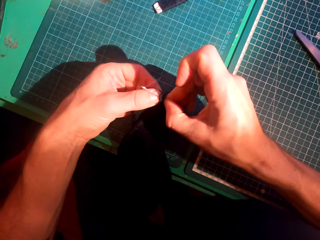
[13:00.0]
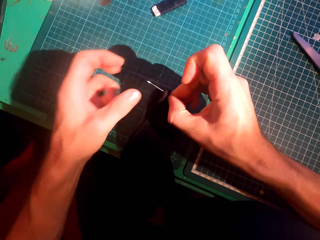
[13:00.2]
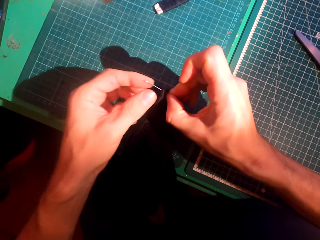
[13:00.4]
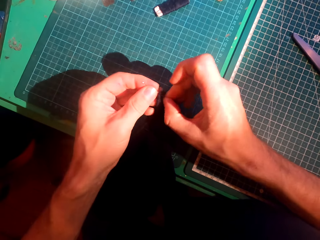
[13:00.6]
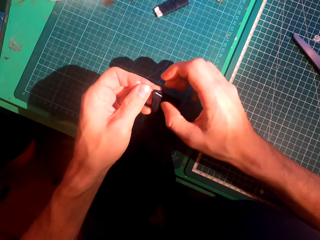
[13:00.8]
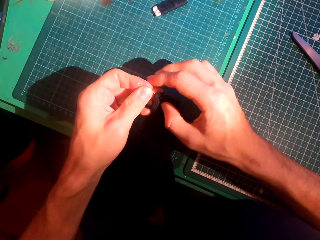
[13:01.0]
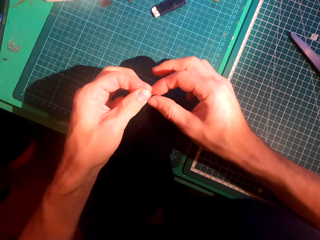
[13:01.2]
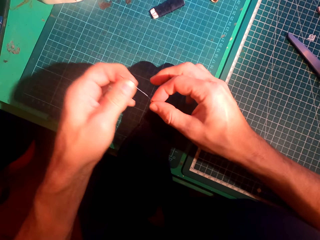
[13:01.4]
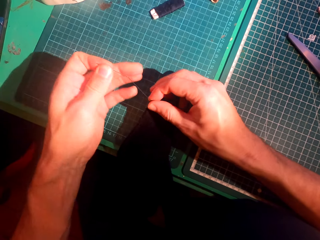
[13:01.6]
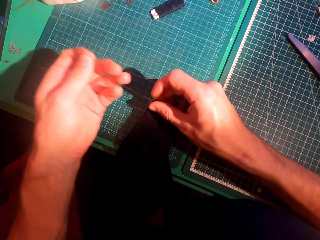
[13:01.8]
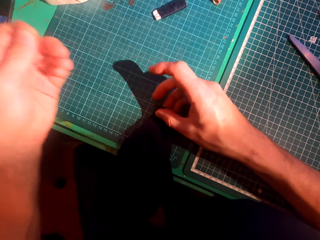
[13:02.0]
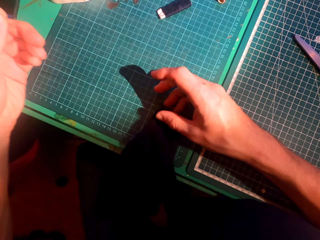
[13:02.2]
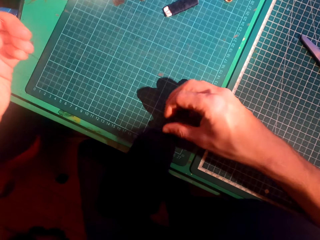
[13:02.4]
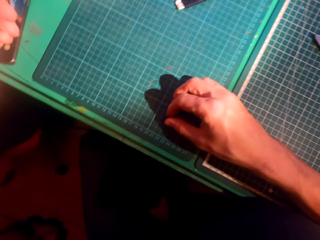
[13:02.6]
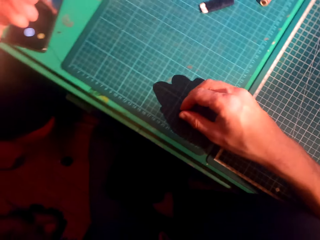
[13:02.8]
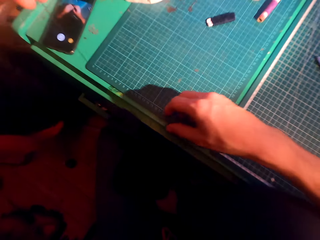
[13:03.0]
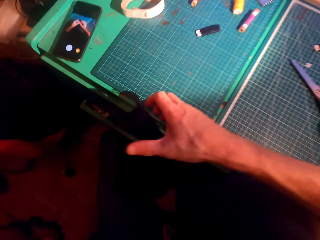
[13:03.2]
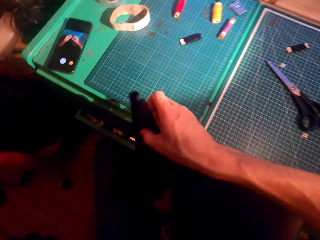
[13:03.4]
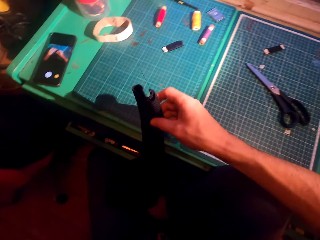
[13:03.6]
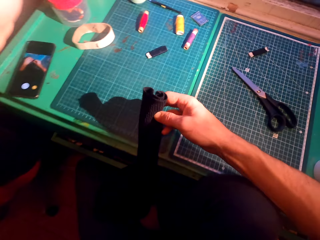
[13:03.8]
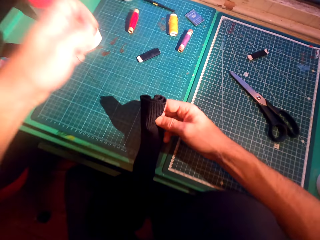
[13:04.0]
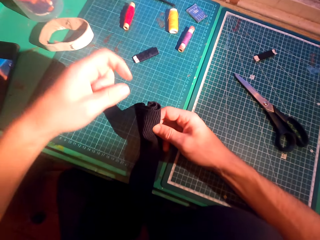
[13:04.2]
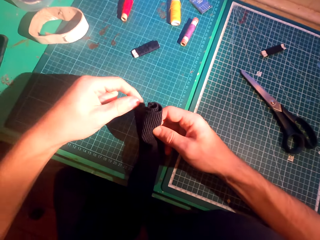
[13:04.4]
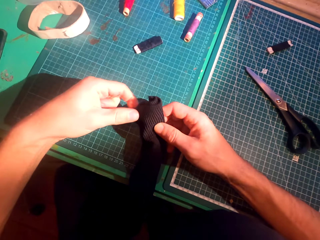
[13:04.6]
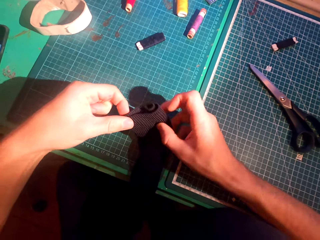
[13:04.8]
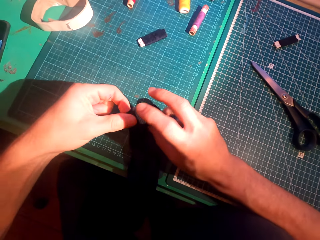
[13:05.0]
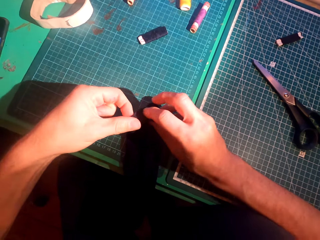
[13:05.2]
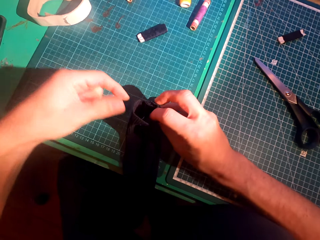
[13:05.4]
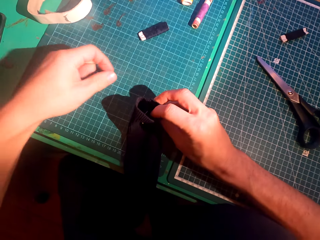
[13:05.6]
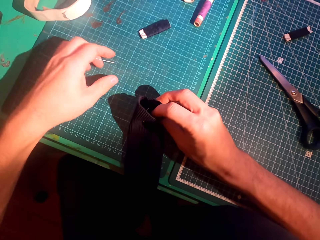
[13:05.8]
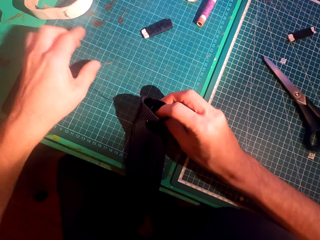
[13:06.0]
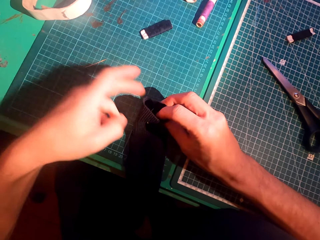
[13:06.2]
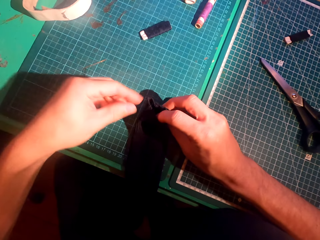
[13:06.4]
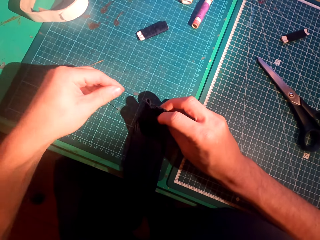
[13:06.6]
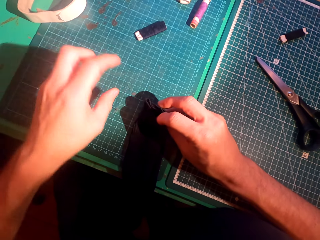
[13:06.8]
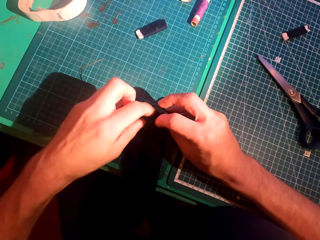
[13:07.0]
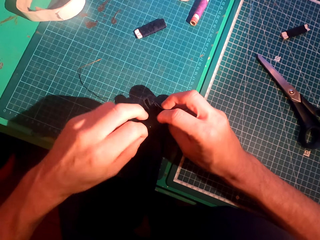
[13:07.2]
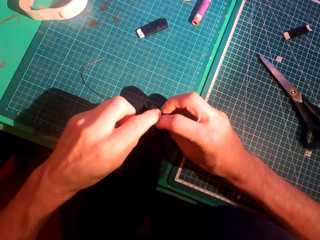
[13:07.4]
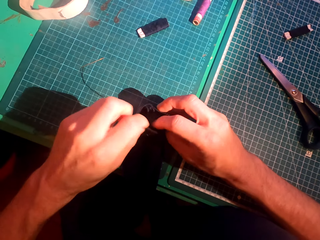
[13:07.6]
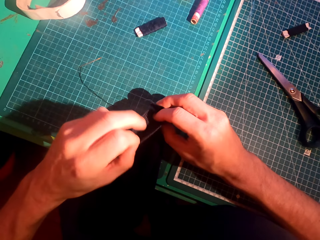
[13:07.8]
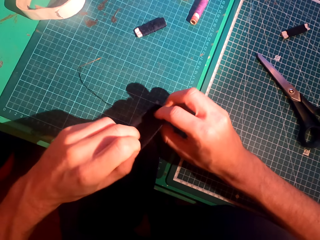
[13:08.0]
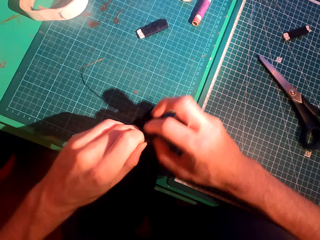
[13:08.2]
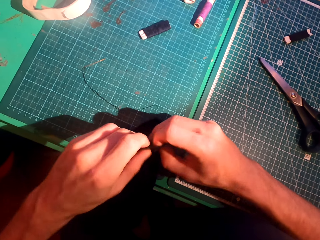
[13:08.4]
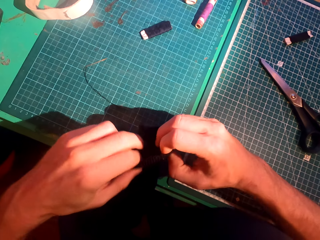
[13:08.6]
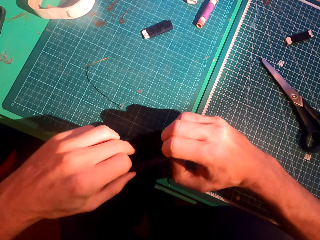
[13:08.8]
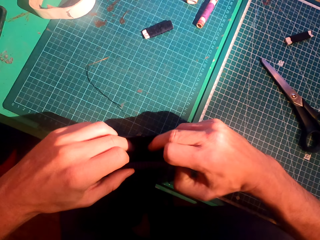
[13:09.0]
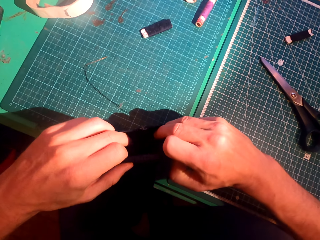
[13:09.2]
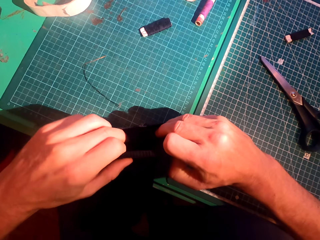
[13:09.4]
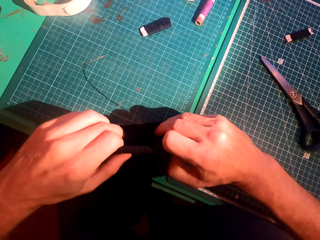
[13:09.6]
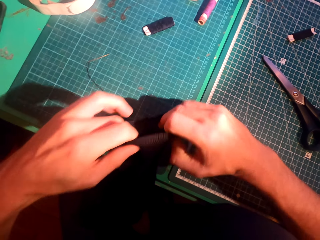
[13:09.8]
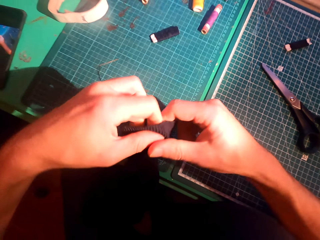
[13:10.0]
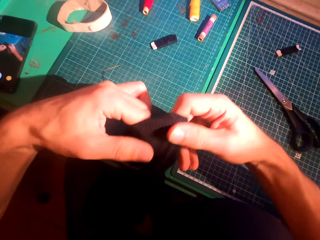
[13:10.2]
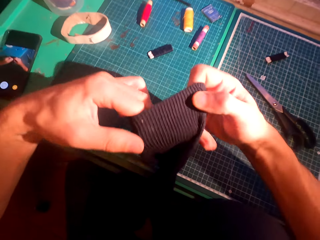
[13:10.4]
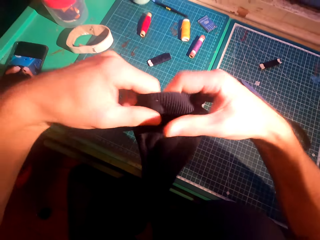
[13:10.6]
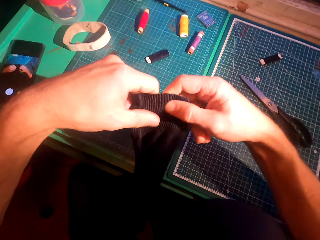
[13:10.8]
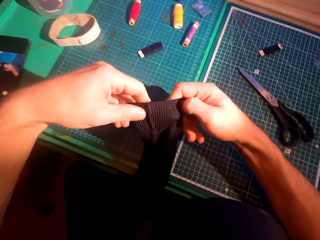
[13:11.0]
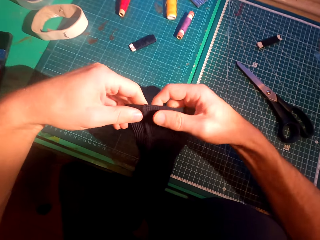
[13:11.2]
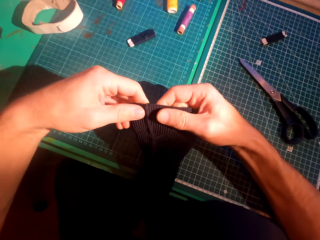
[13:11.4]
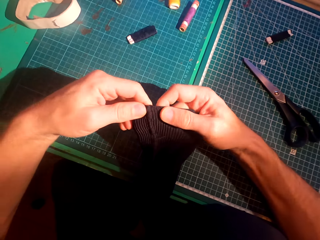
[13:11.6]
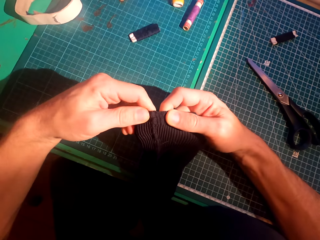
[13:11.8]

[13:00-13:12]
The camera wearer straightens a thread. They straighten a sweater. They put down the needle. They stretch the cloth with both hands.

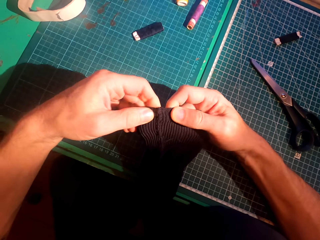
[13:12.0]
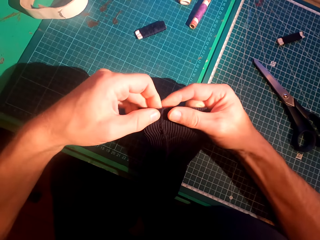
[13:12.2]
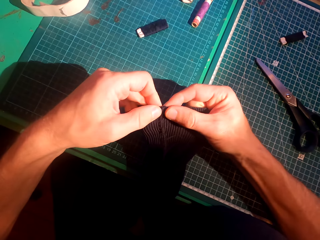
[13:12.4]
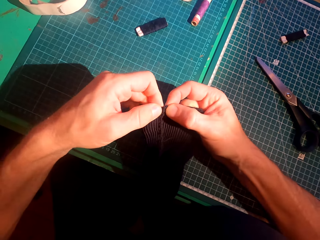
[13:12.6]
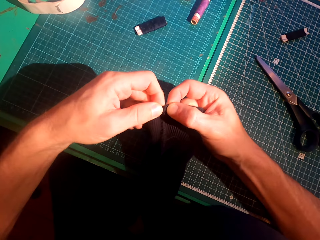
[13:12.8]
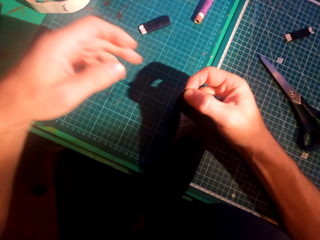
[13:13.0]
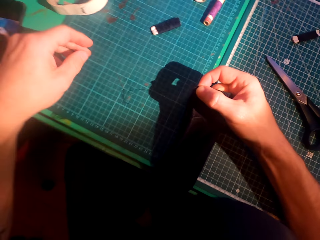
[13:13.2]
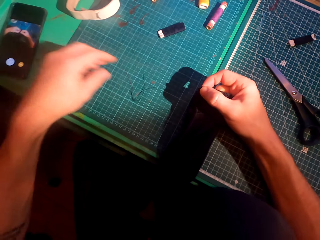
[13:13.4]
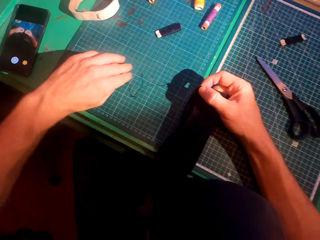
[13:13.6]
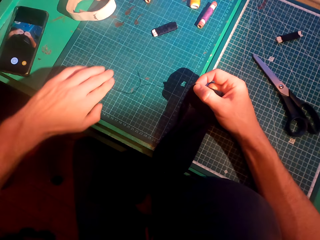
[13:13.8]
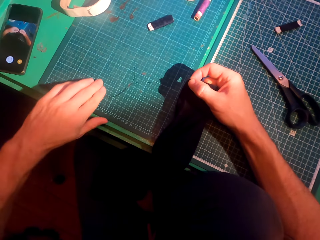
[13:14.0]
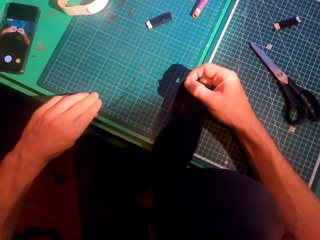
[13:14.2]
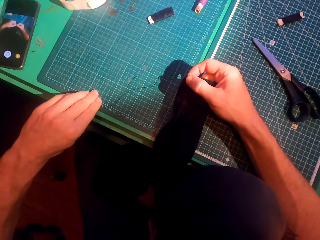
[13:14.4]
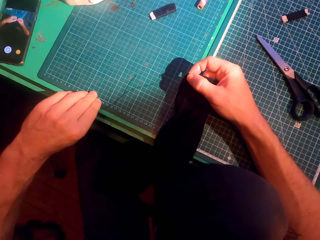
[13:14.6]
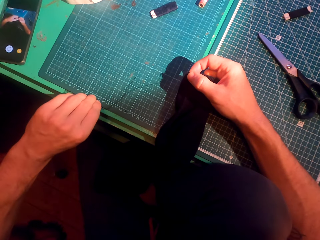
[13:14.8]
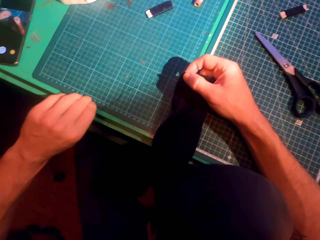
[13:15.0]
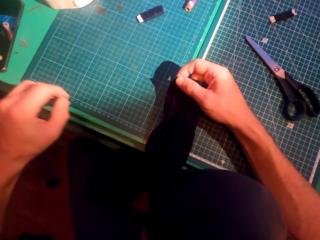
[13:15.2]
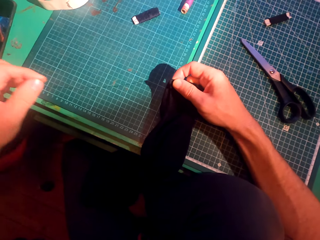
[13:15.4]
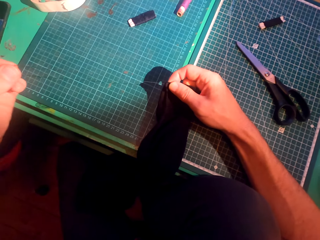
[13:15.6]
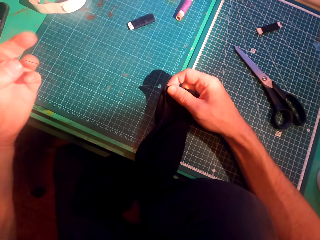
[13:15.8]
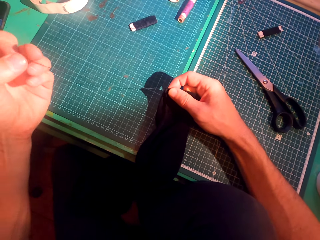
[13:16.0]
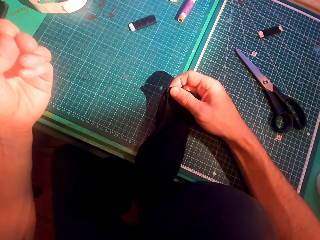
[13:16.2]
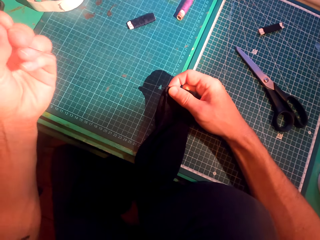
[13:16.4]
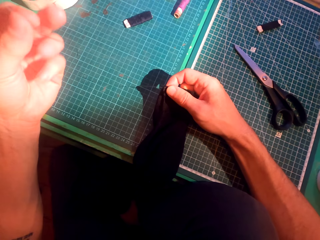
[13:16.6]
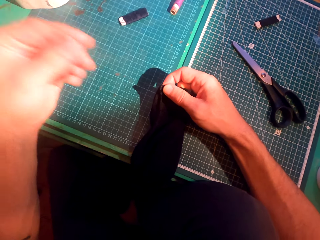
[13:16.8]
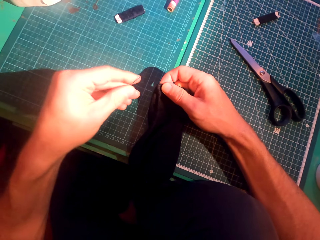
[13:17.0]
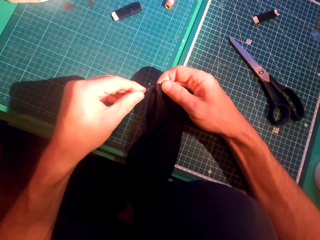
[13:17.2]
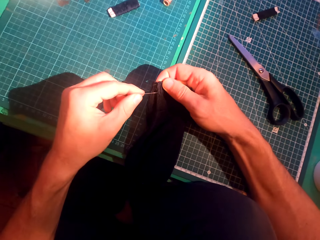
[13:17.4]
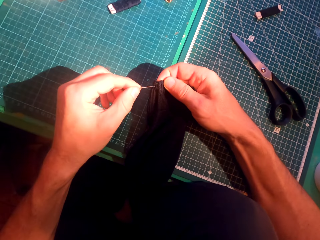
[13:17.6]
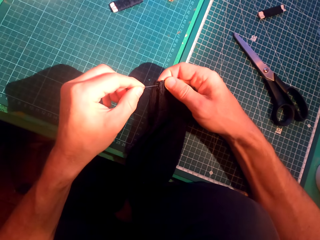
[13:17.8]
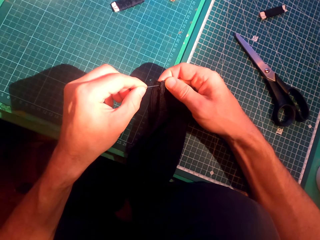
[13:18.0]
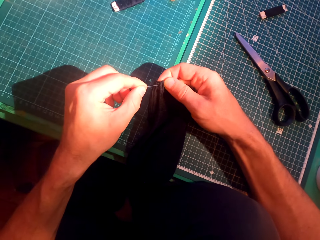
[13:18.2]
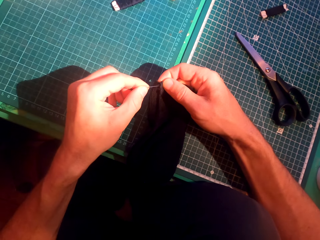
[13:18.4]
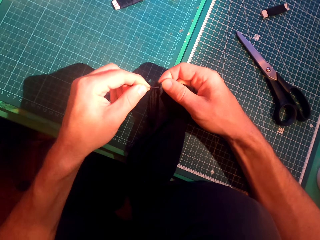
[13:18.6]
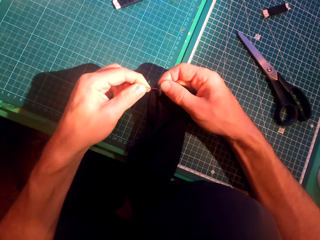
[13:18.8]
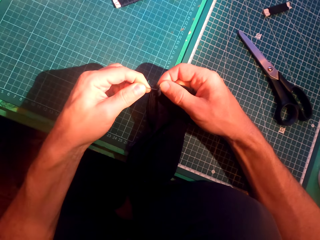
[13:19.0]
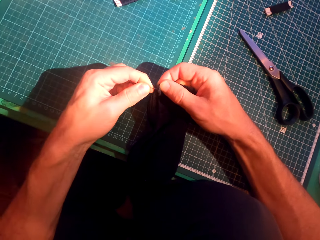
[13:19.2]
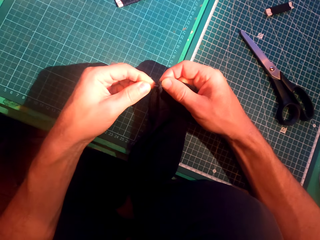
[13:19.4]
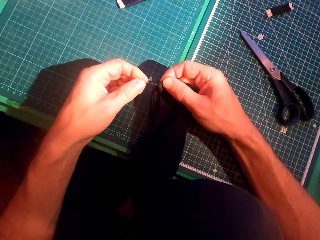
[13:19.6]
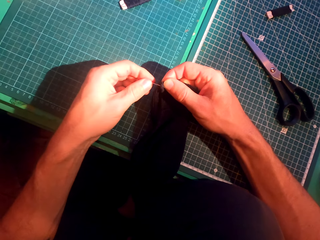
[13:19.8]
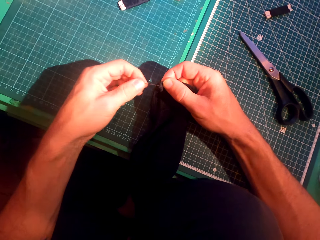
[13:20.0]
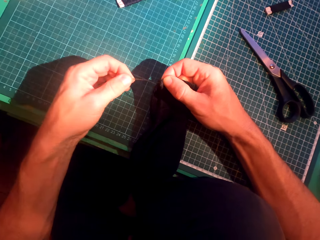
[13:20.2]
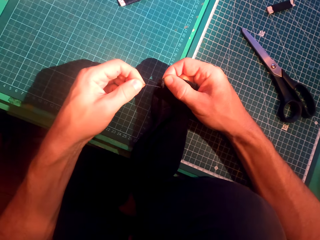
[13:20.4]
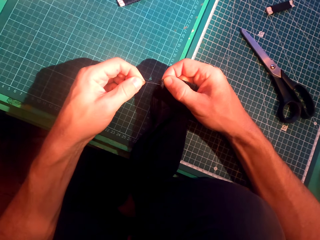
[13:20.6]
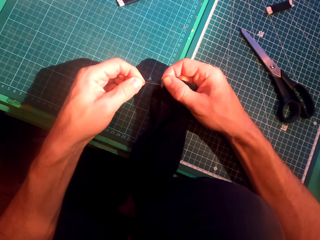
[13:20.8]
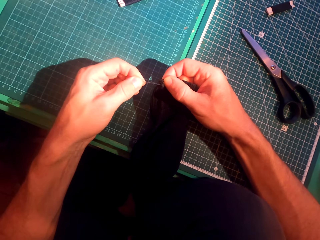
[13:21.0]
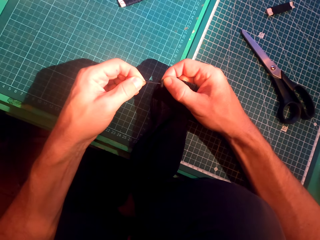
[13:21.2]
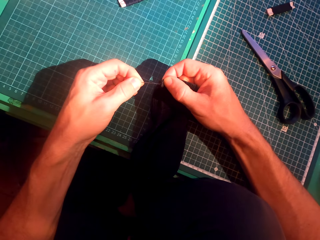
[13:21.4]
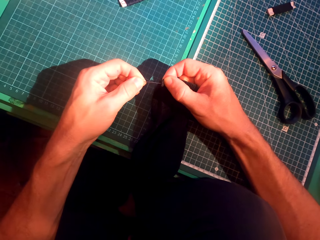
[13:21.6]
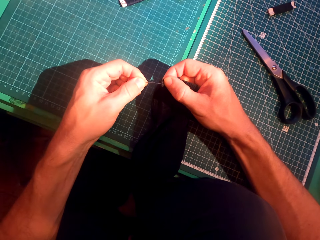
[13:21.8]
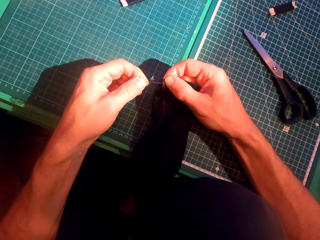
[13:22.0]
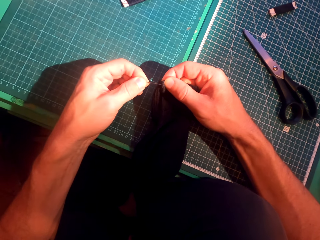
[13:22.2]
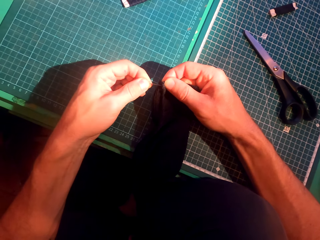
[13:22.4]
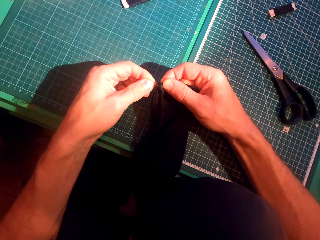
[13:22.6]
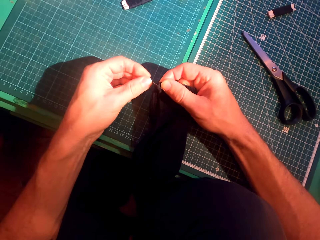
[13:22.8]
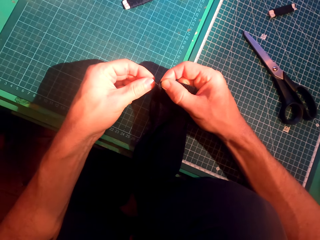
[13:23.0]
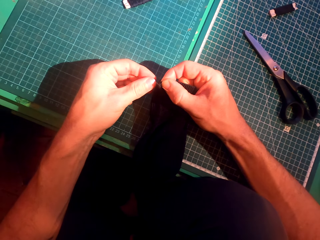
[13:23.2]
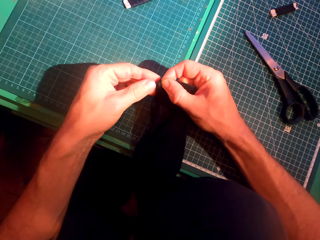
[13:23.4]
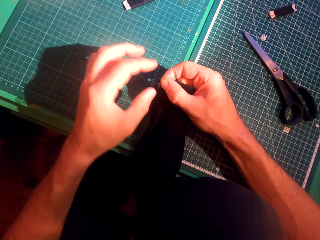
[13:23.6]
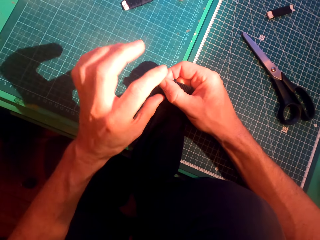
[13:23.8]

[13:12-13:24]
The camera wearer looks at the cloth. They pick up a needle on a table. They insert the needle in a sweater. They sew the cloth.
